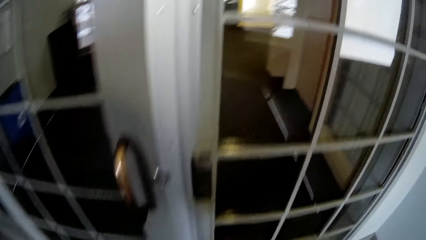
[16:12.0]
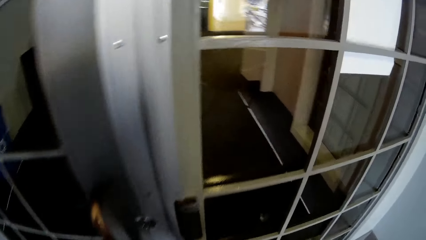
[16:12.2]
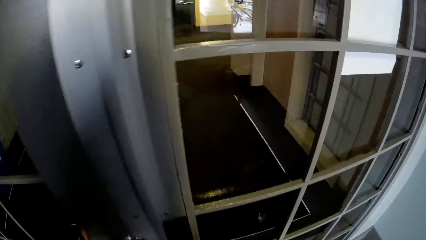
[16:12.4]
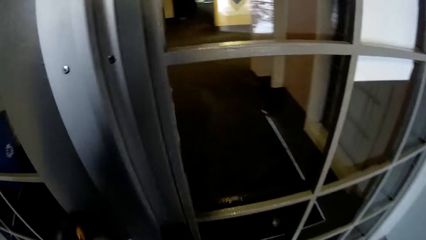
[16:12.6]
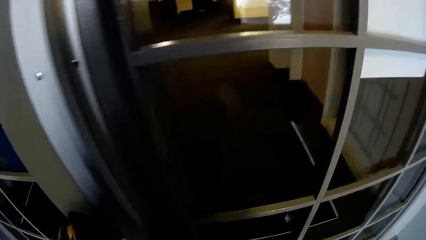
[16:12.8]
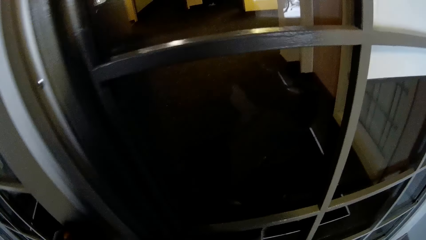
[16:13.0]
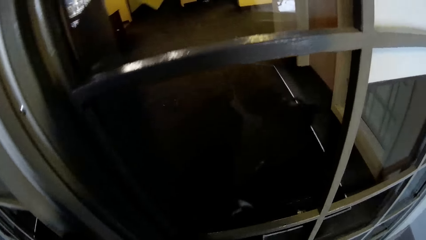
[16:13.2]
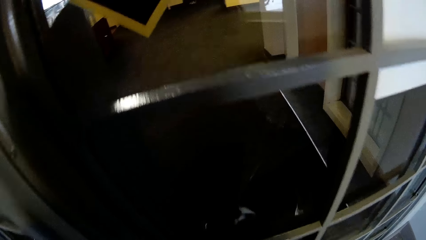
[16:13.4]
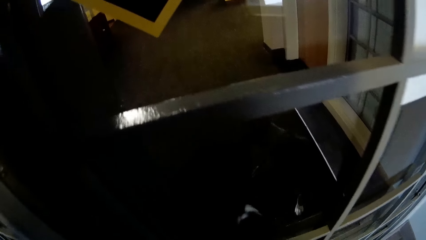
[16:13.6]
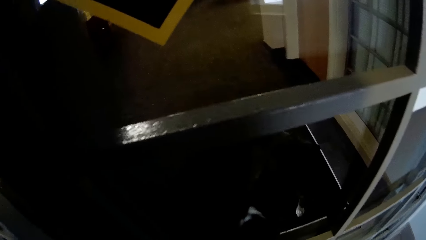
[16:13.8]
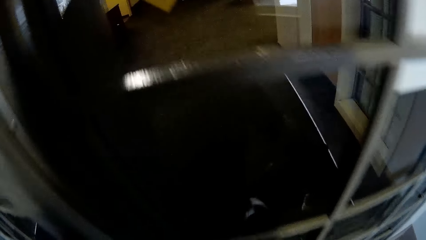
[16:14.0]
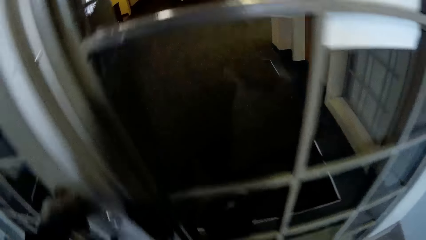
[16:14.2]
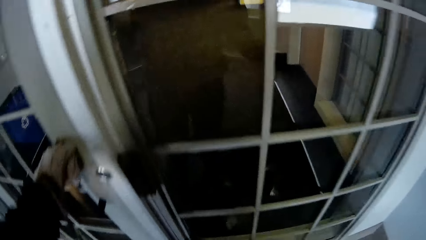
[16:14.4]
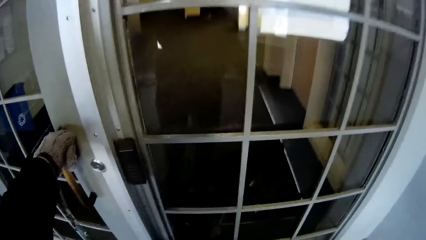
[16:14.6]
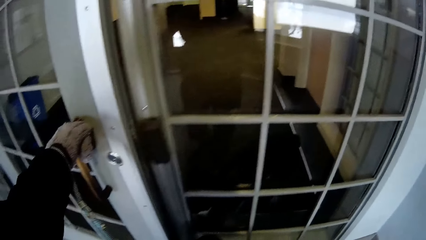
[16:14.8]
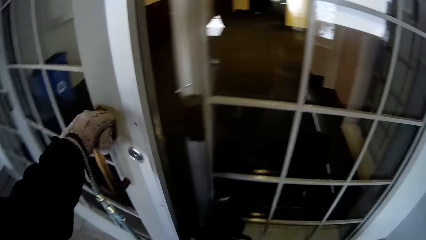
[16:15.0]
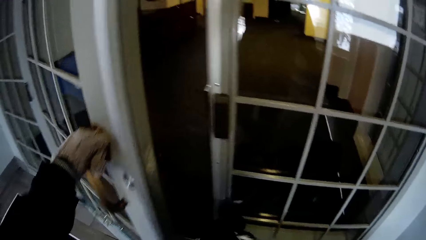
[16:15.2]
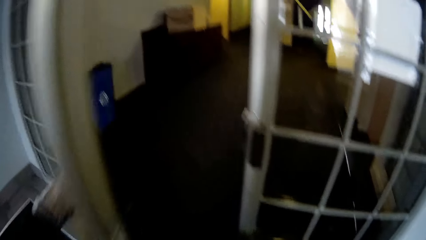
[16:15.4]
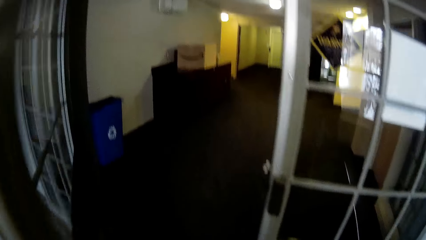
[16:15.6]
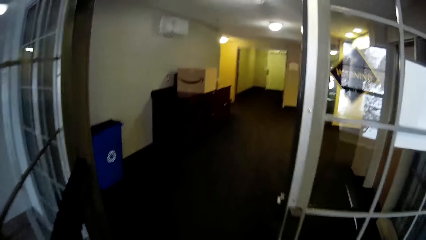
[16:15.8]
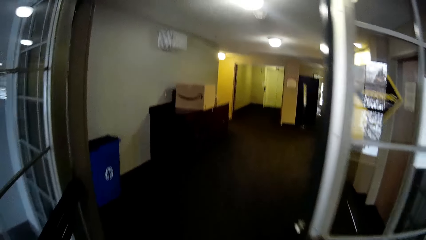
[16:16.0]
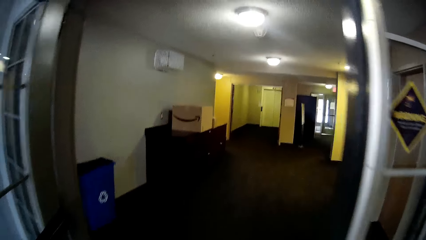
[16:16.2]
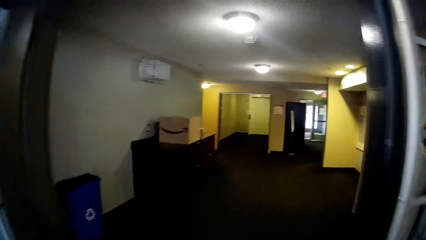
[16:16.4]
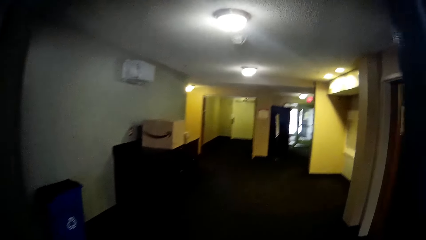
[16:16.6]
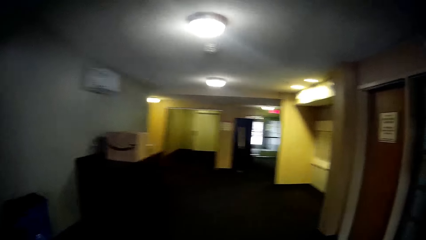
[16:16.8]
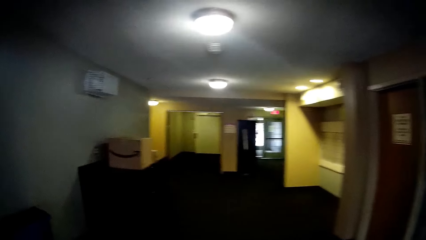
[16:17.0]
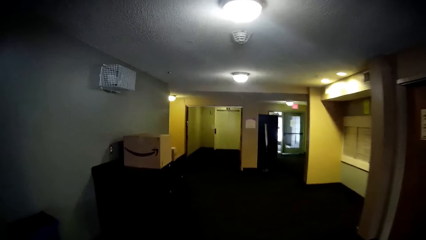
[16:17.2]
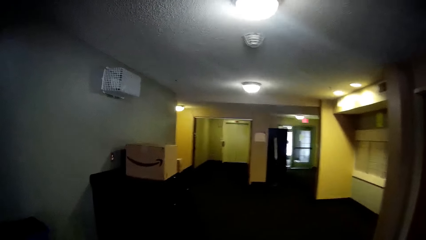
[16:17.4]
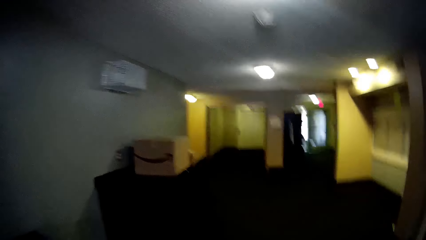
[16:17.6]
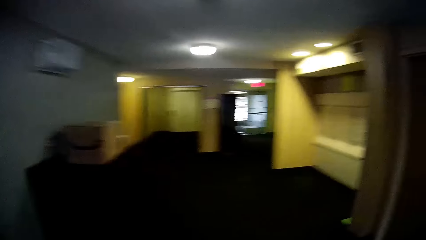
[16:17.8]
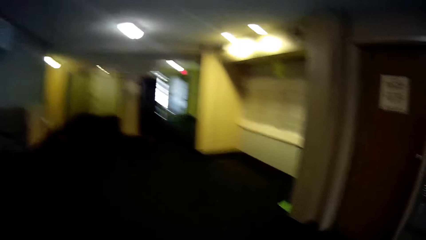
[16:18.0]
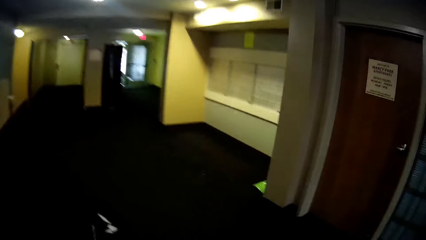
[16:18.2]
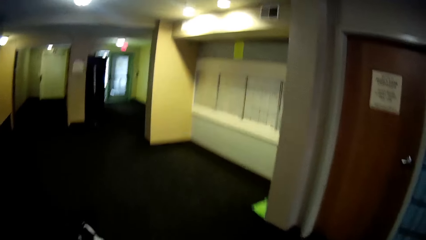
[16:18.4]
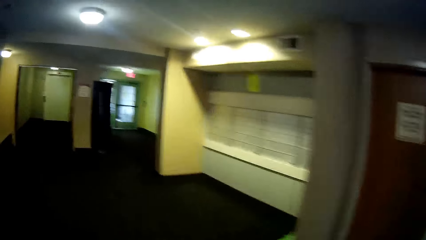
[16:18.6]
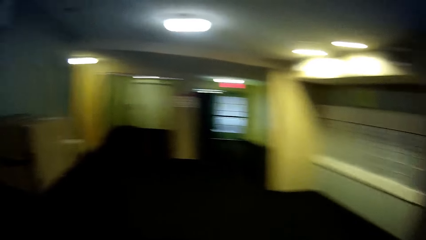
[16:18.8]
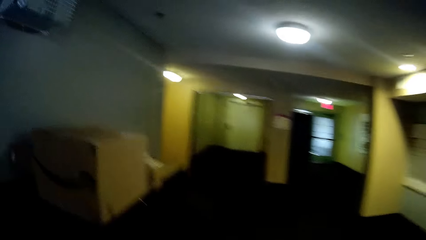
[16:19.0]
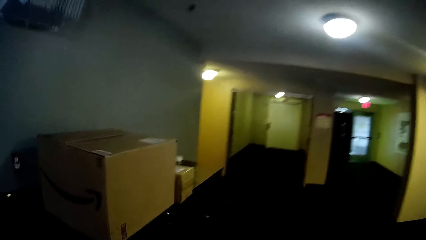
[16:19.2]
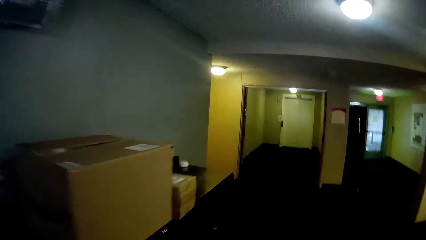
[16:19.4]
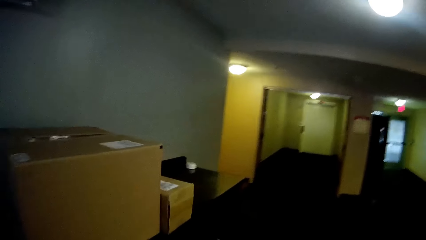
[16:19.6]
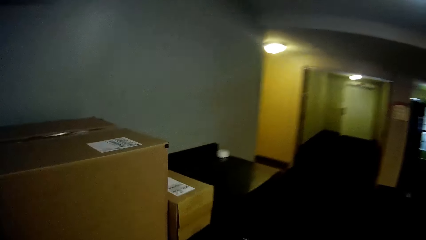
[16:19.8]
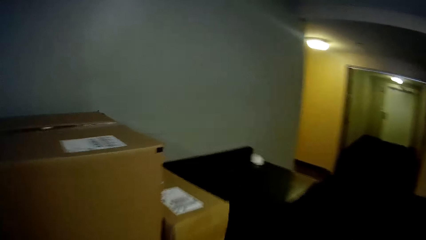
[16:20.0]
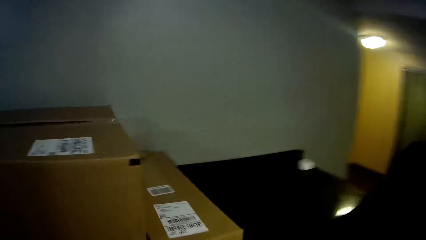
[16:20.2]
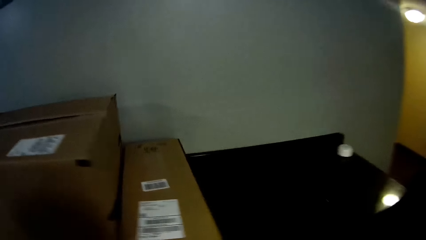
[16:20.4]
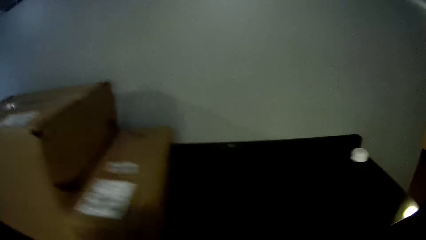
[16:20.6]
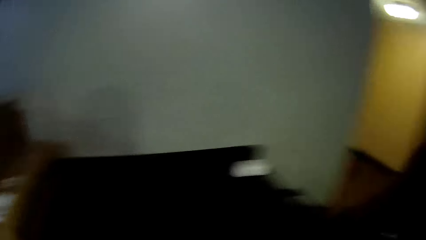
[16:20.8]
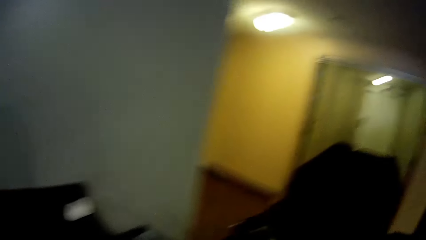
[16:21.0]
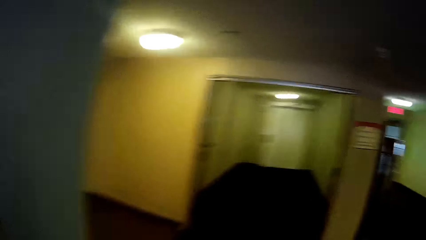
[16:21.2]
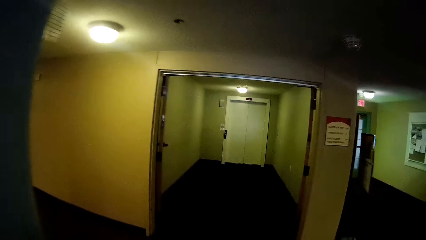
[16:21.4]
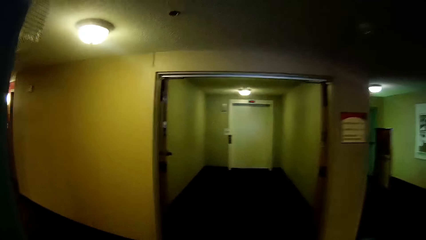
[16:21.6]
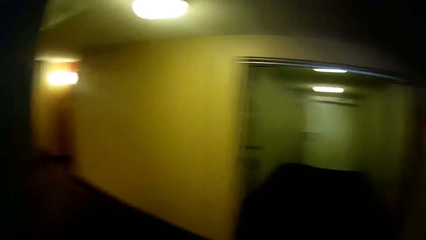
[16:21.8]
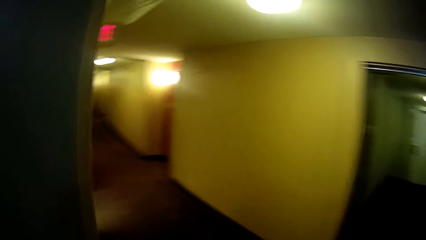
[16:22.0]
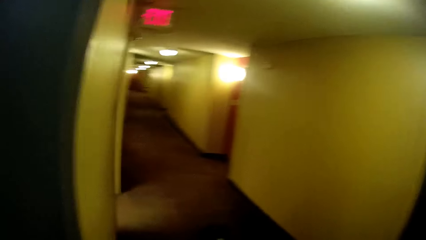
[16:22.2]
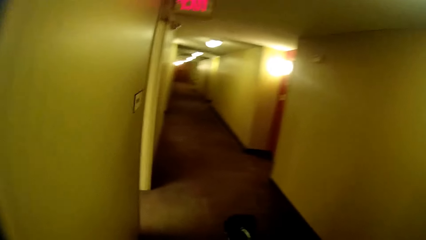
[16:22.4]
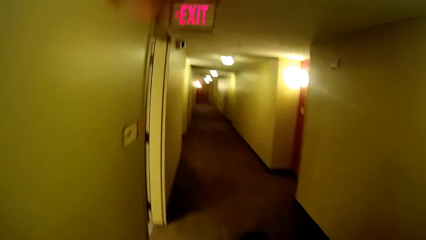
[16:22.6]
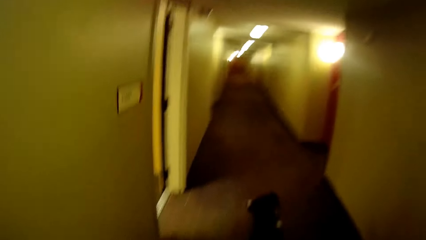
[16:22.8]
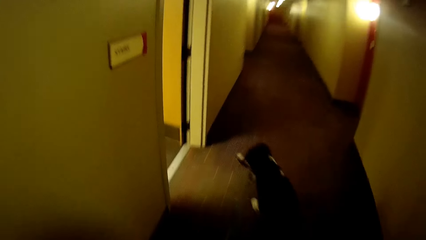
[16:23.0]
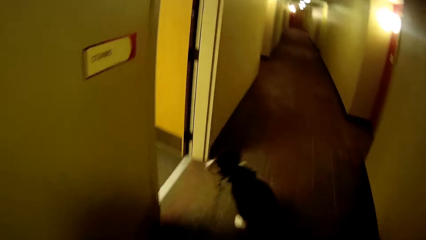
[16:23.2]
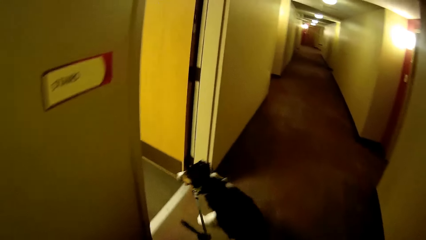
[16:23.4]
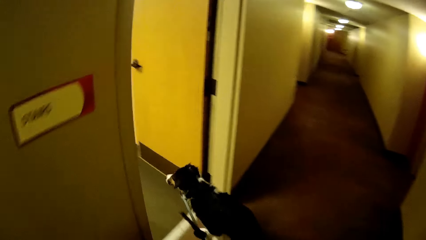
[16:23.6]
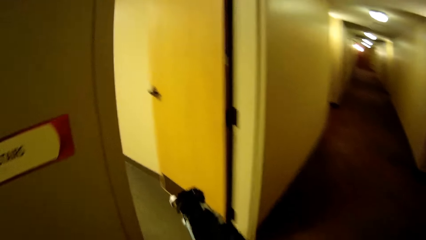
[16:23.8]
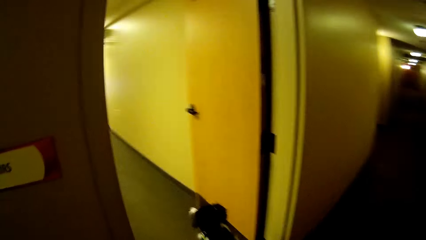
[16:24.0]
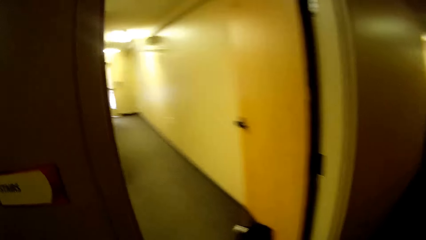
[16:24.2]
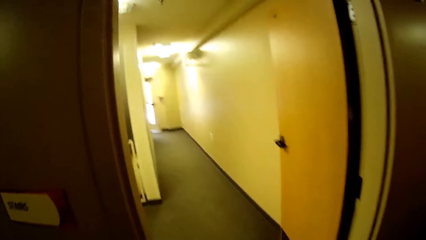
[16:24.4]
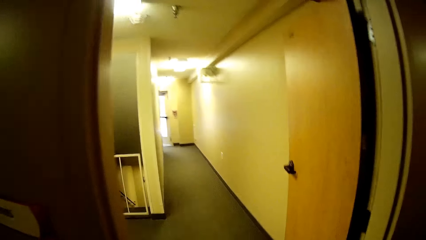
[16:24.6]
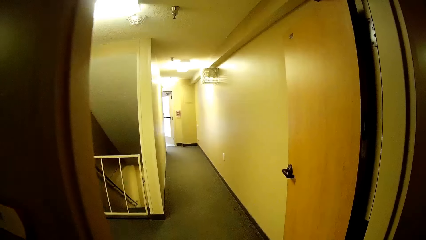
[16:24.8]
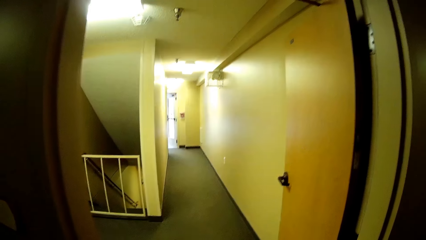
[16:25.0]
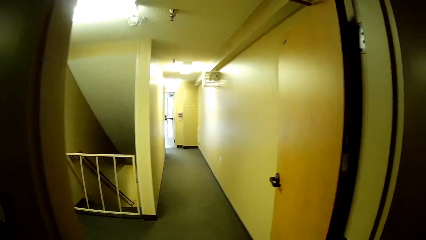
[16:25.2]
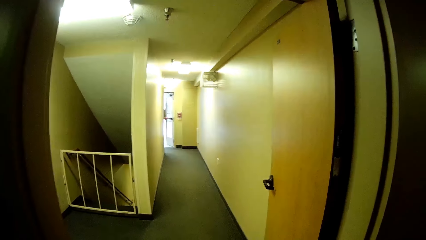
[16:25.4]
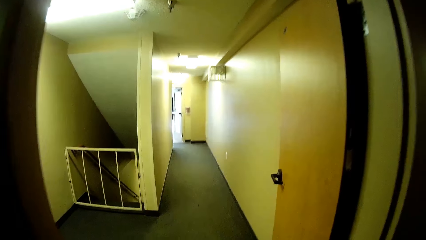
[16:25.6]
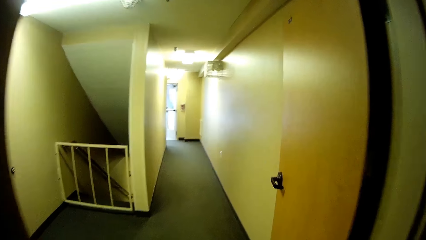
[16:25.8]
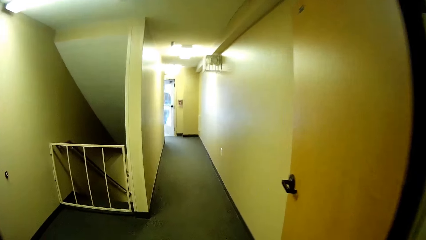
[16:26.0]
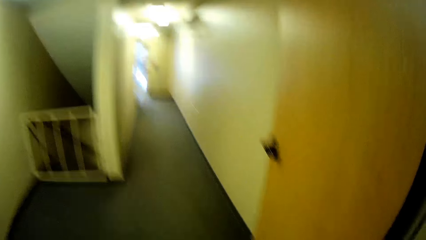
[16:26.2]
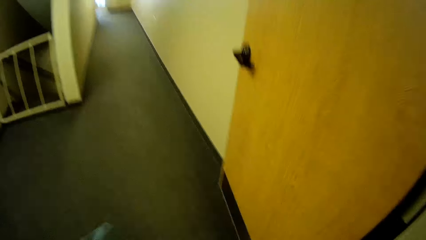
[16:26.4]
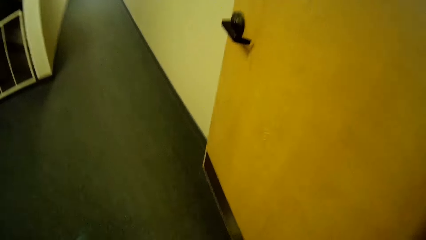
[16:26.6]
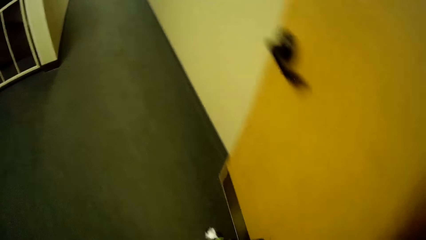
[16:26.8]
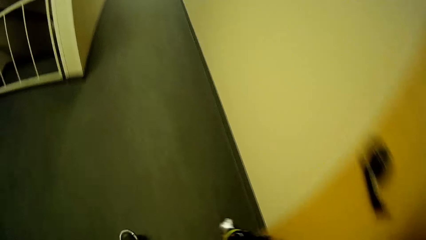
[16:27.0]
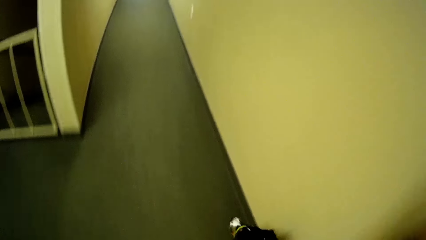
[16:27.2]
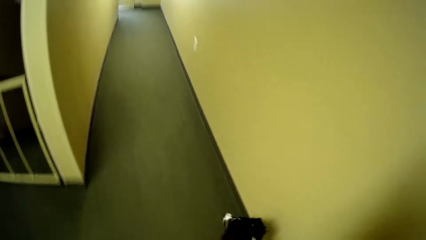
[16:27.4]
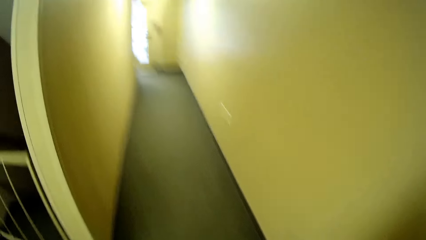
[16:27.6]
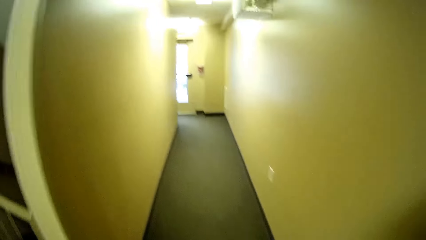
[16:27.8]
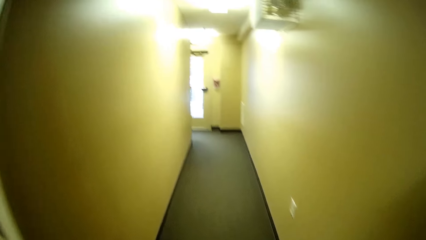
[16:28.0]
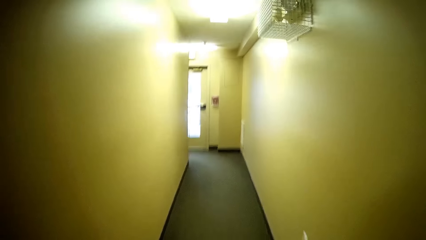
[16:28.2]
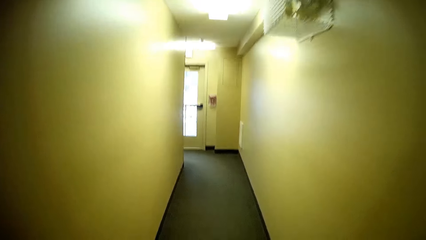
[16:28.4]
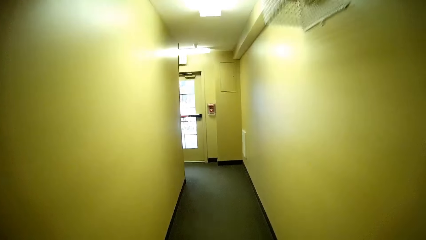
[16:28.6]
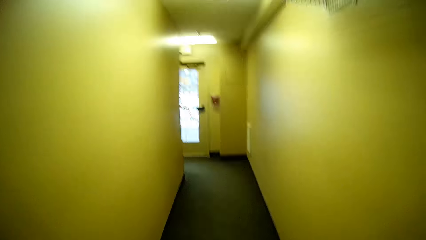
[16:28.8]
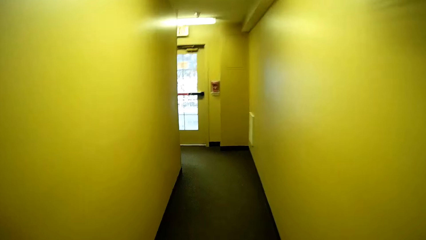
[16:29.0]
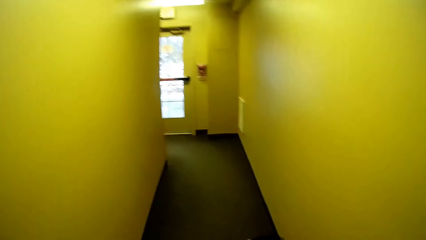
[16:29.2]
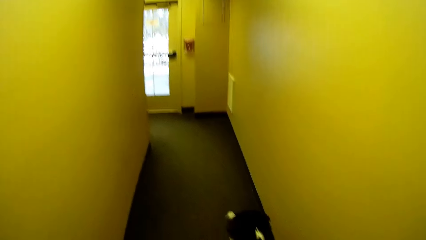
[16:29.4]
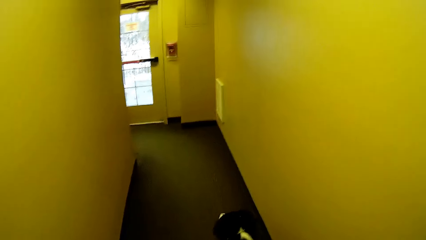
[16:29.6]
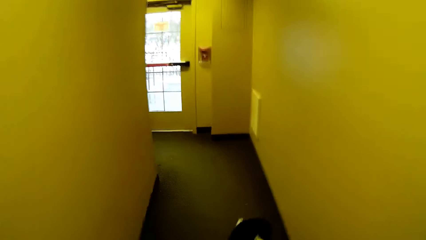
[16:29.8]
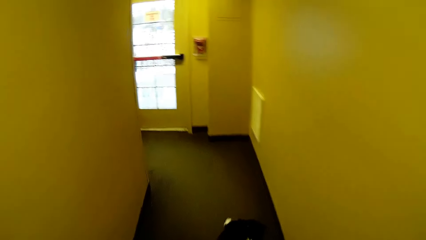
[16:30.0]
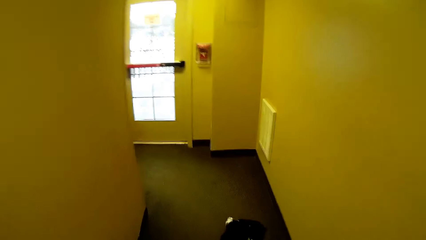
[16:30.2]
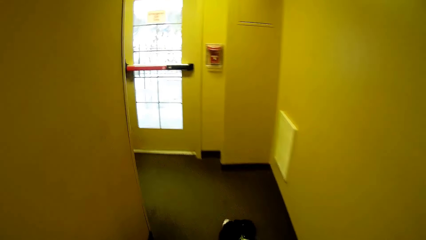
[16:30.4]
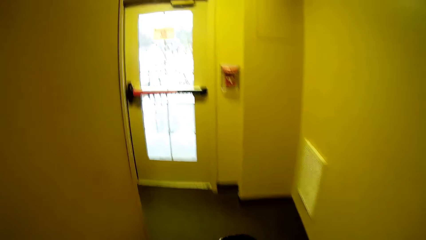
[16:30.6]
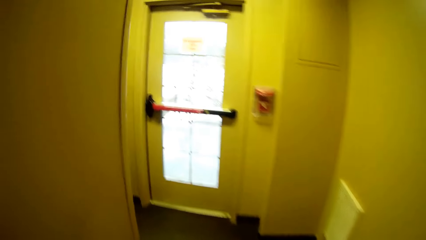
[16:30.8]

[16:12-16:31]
The camera wearer opens the inner door. They walk into the building. They walk on the corridor.
